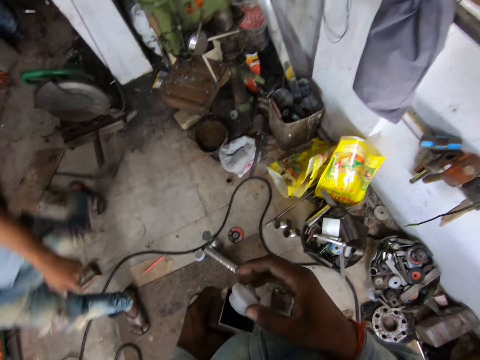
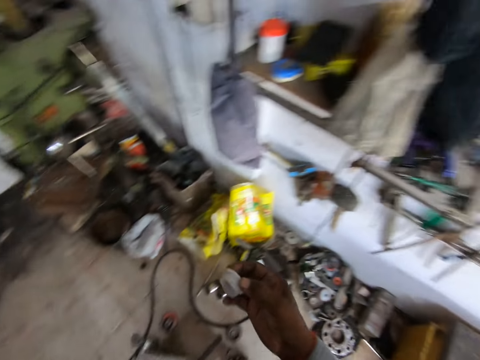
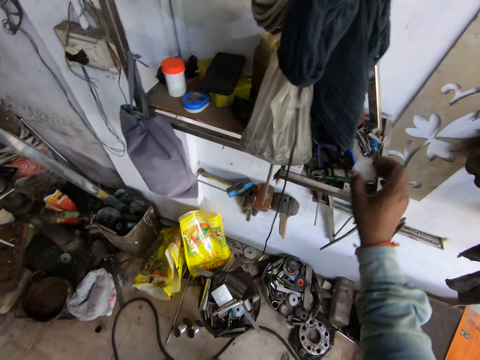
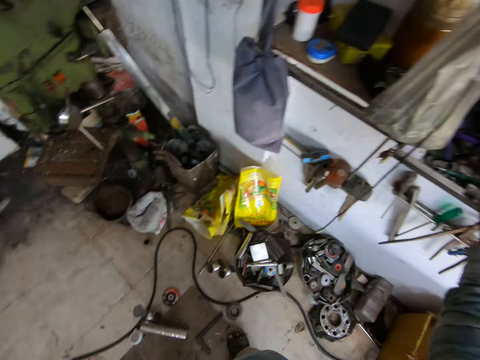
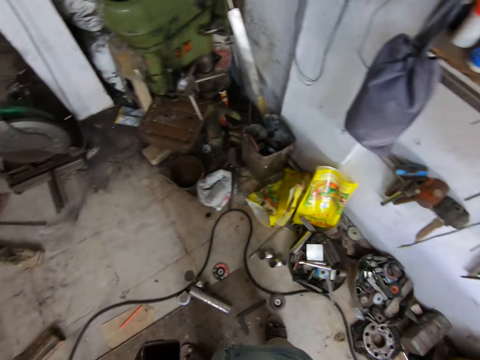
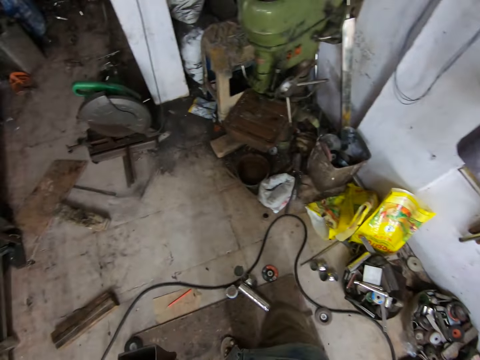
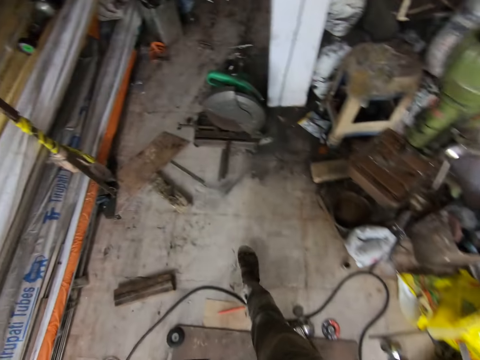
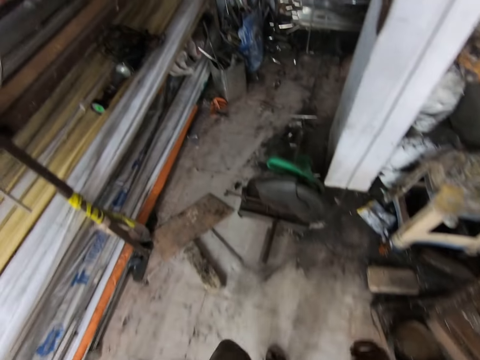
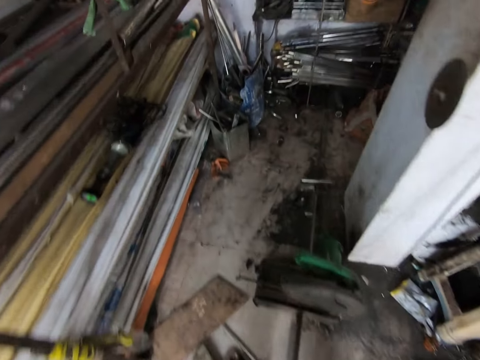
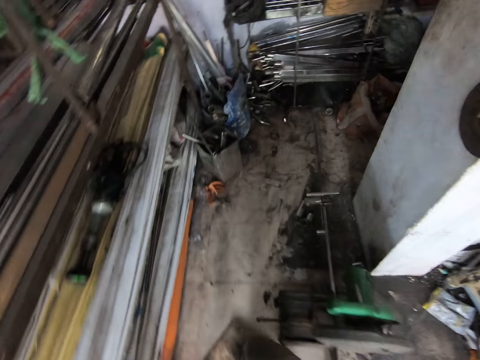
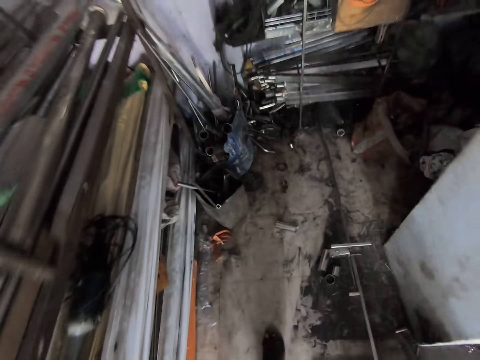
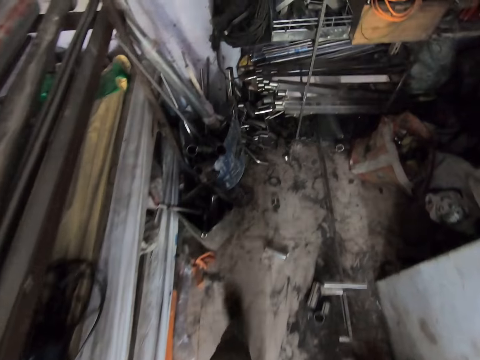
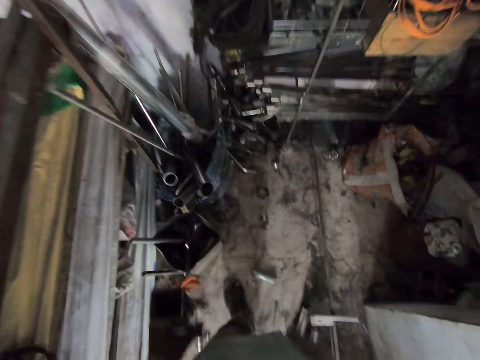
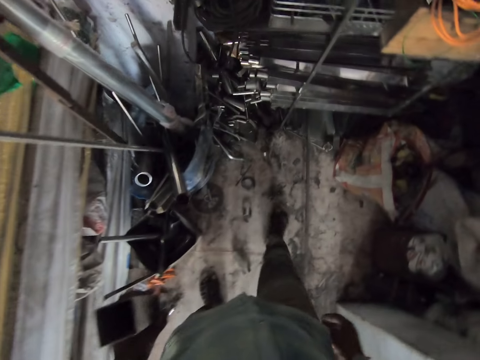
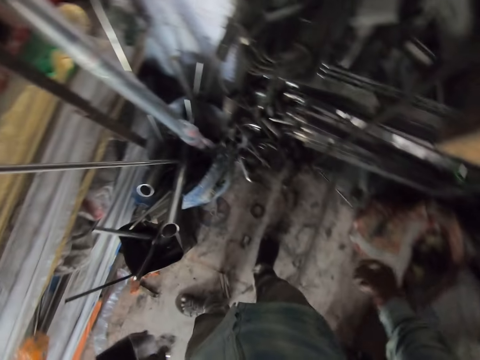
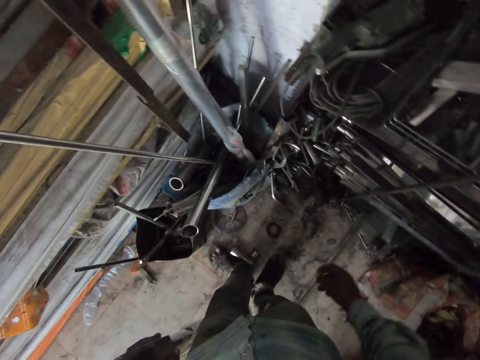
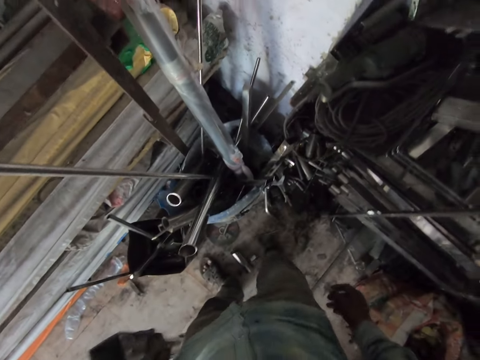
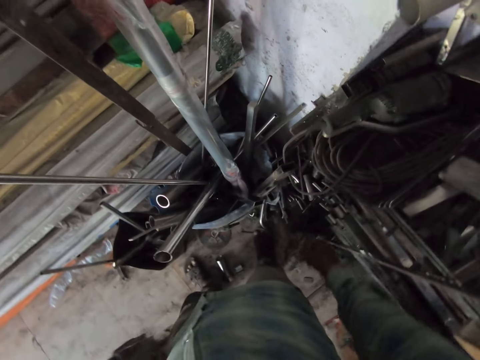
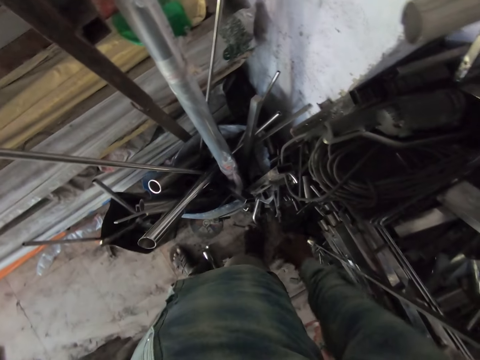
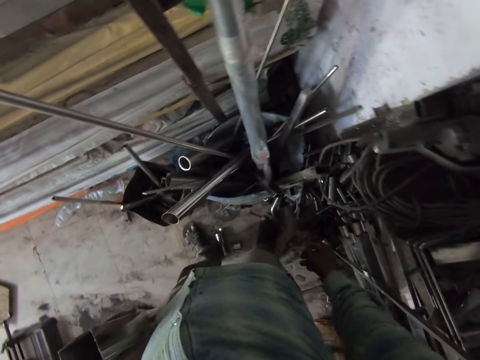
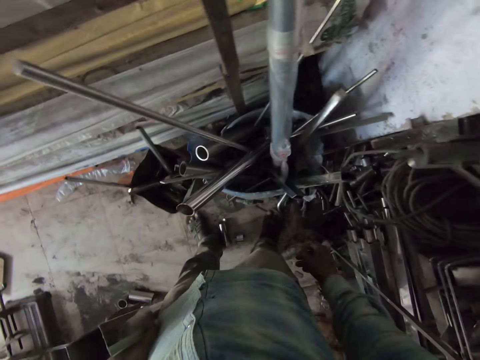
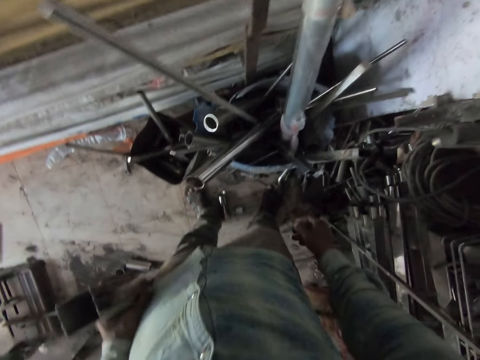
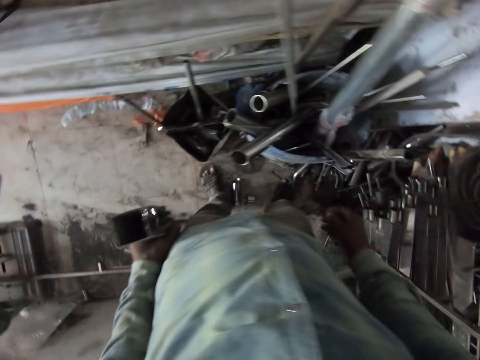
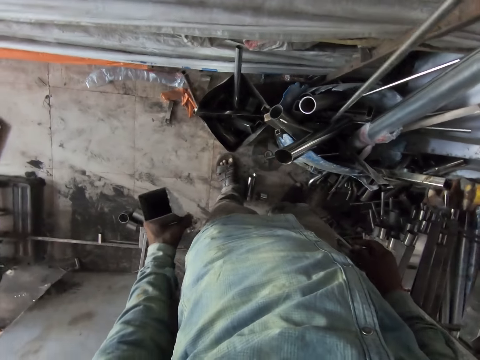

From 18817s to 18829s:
The camera wearer removes the lid or plastic flange from the metal. He puts the plastic flange on the shelf with his right hand. He walks towards the store room.

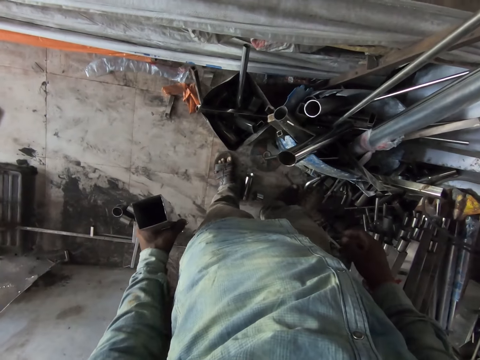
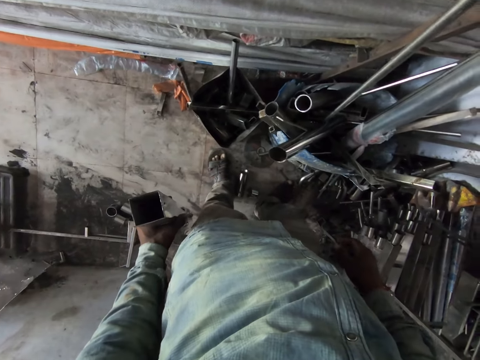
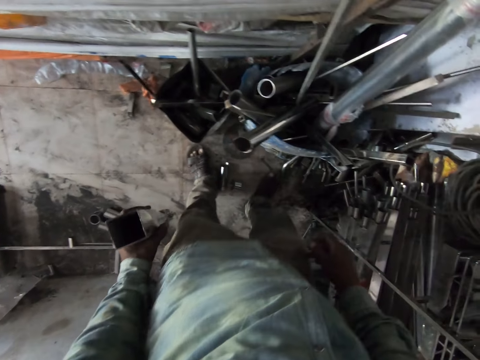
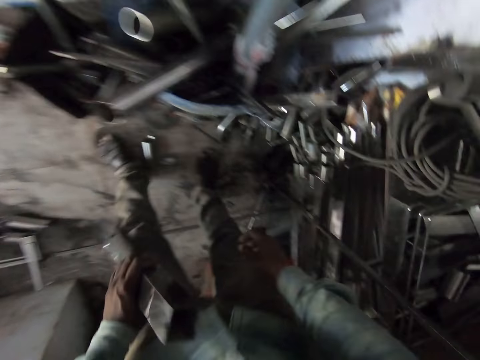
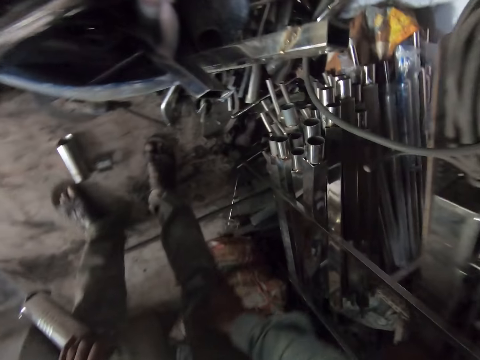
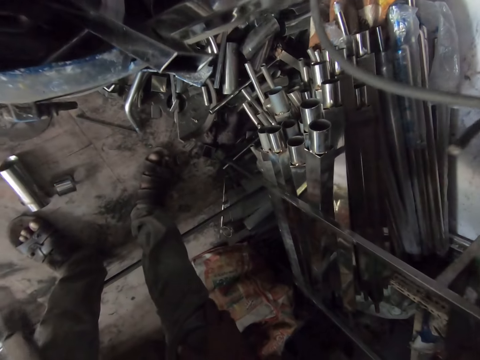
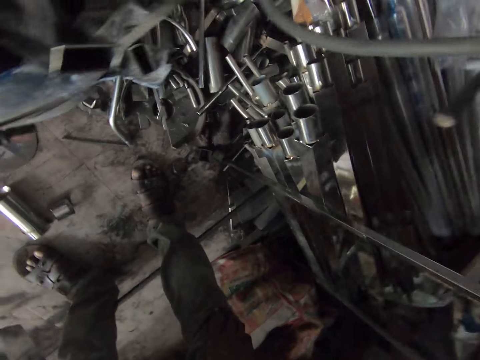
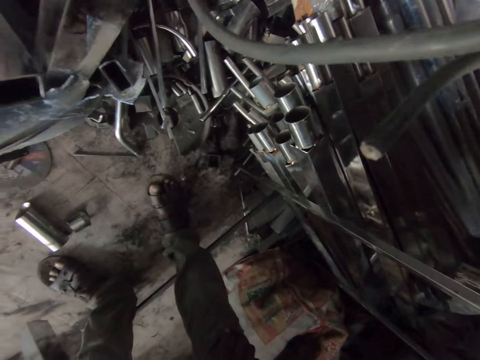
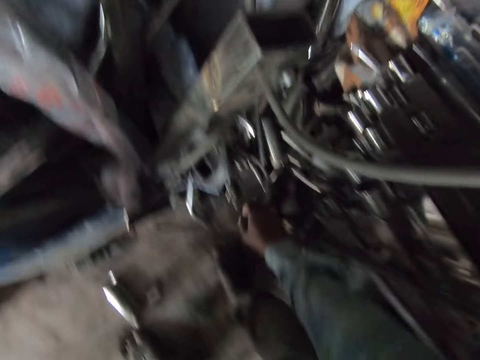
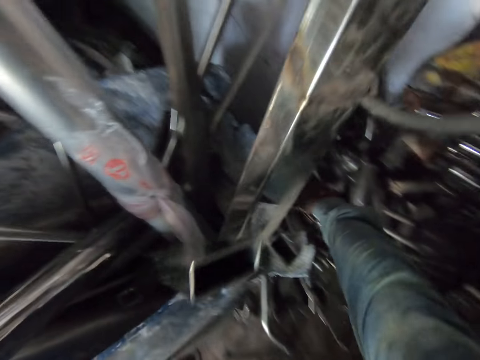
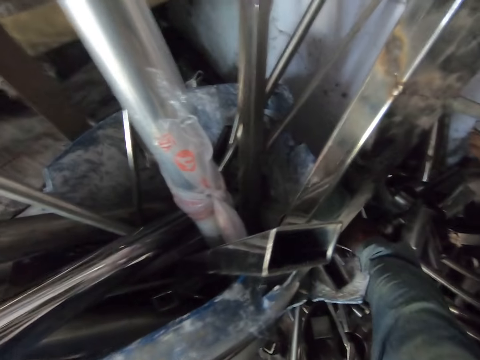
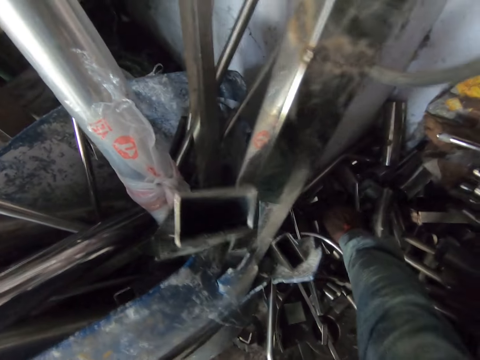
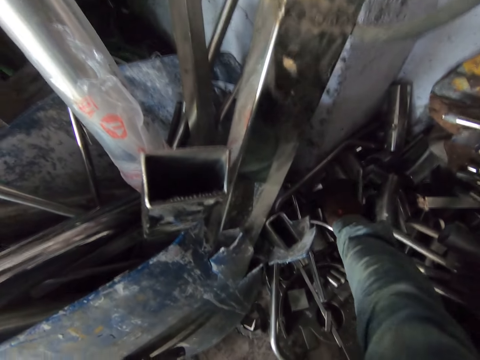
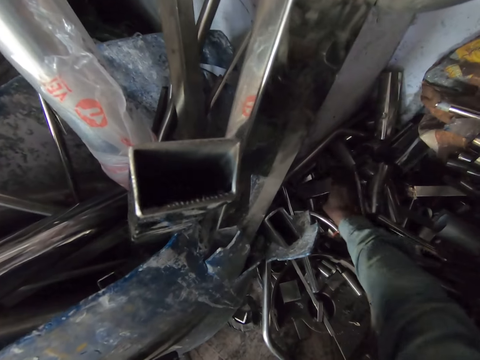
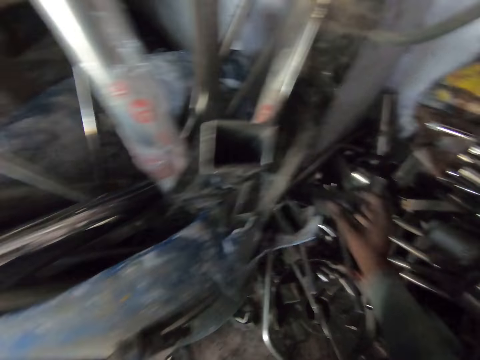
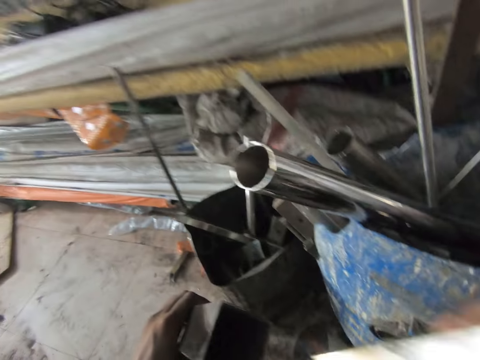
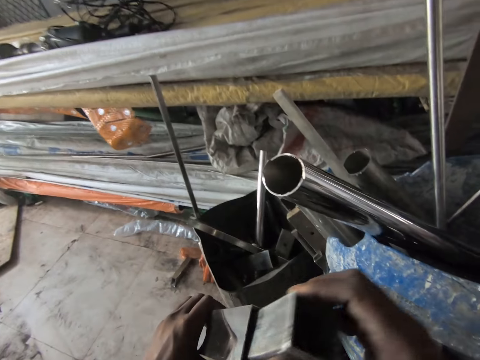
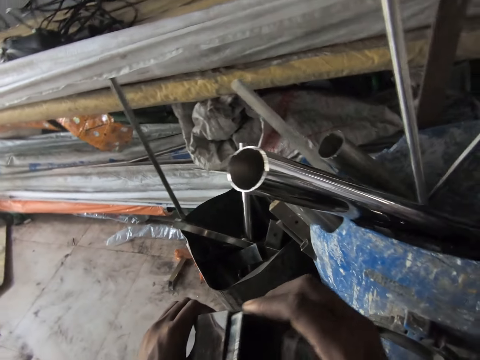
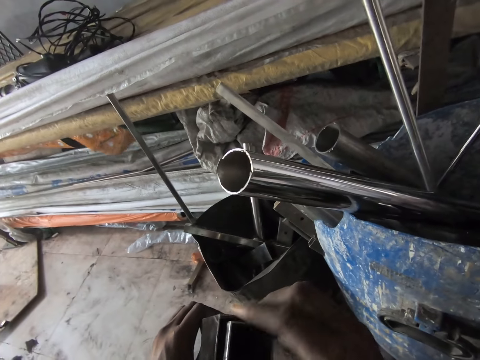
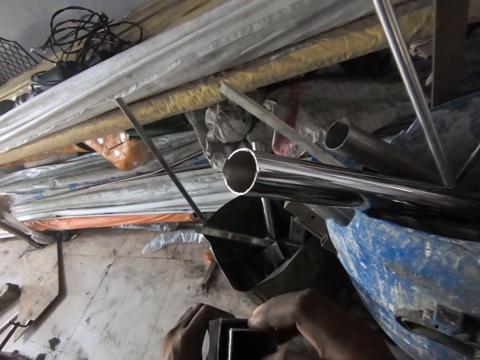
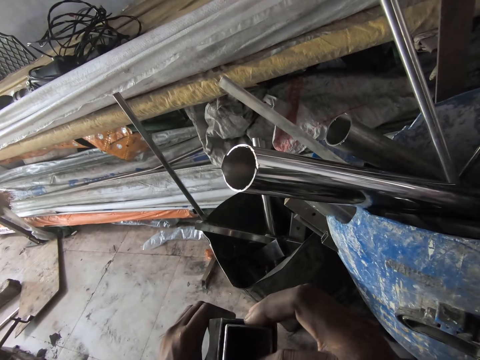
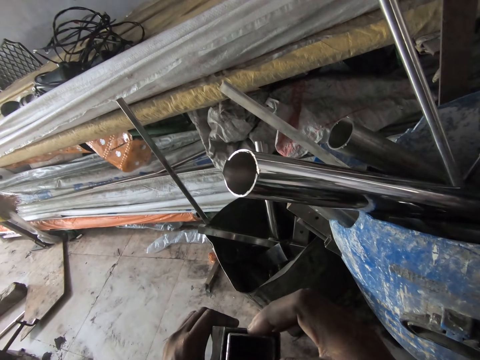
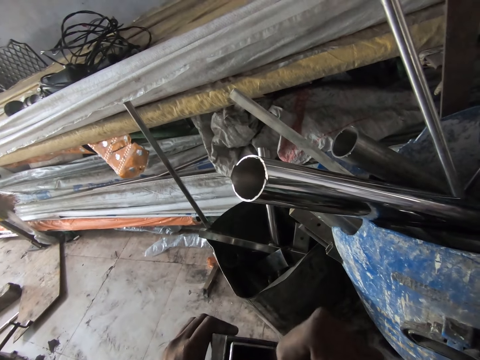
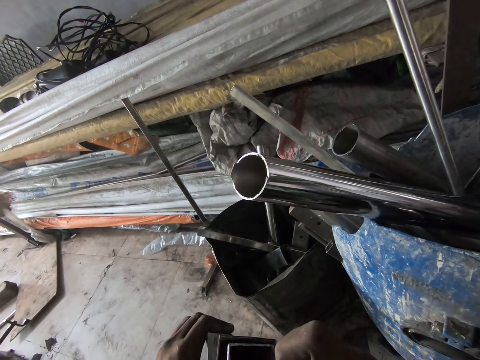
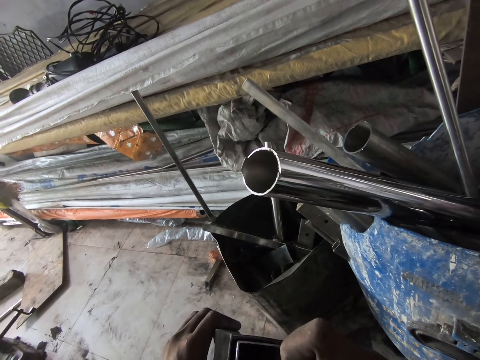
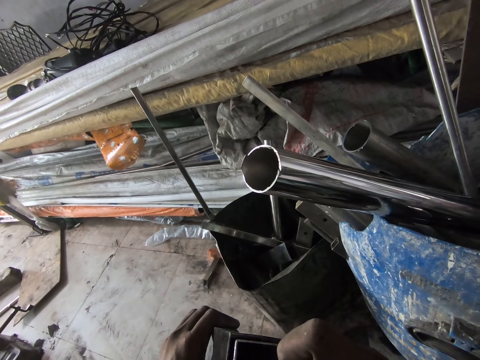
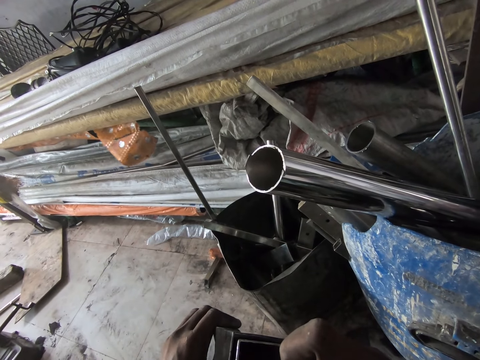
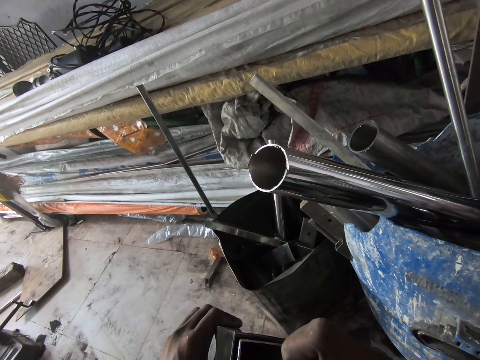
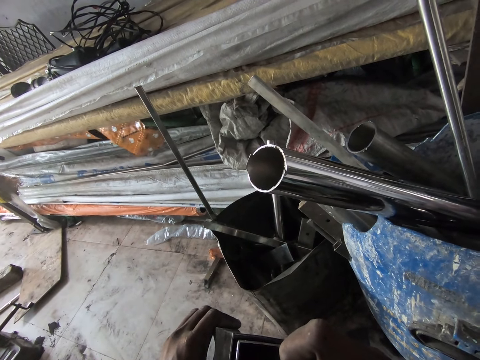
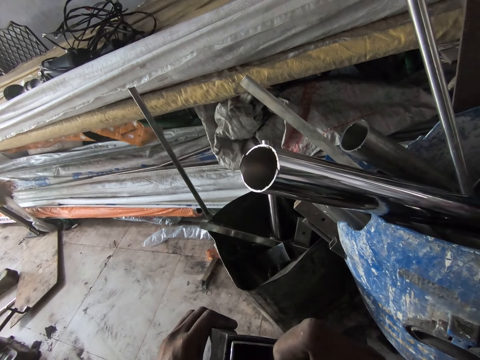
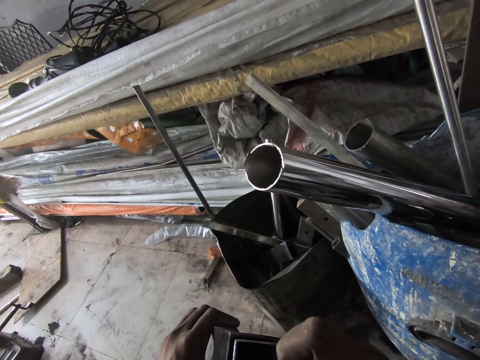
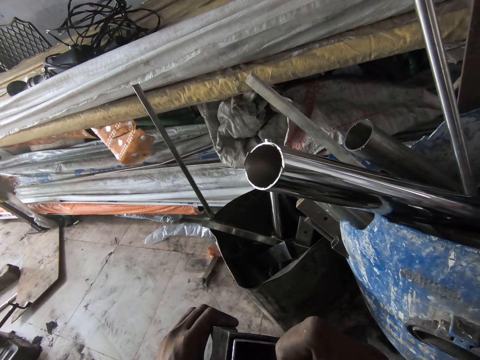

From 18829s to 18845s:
The camera wearer bends down. He holds the knees with both hands. He picks an aluminium elbow on the floor from the heap of metals with his right hand. He fits the aluminium elbow in the aluminium newel post with his right hand.
